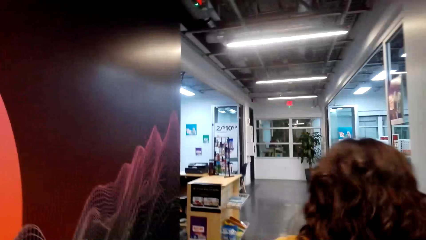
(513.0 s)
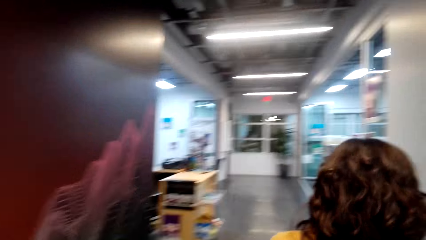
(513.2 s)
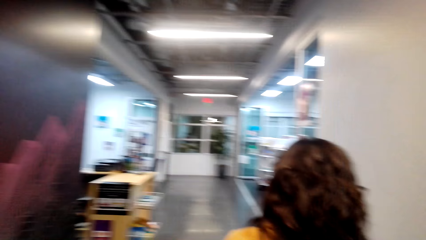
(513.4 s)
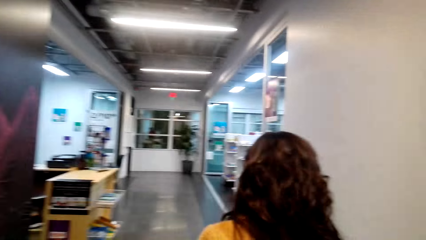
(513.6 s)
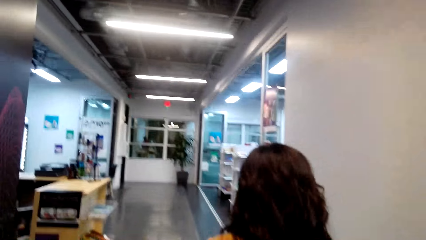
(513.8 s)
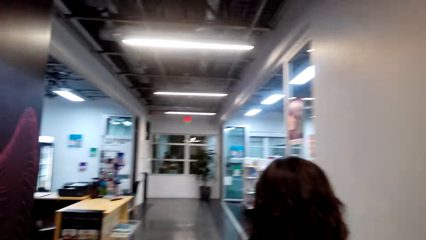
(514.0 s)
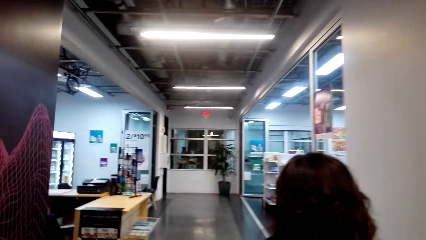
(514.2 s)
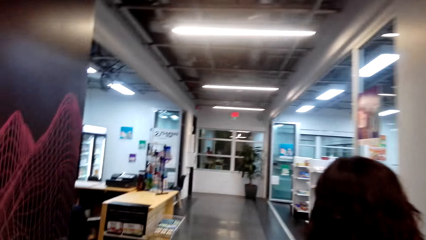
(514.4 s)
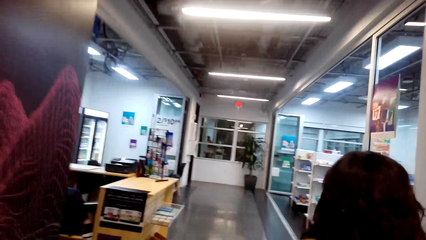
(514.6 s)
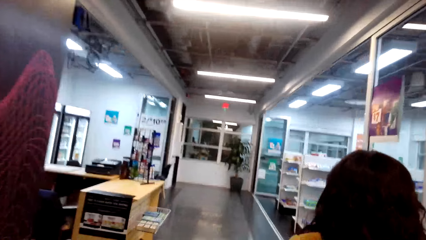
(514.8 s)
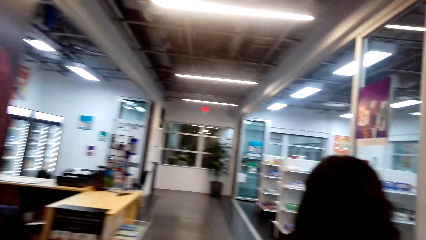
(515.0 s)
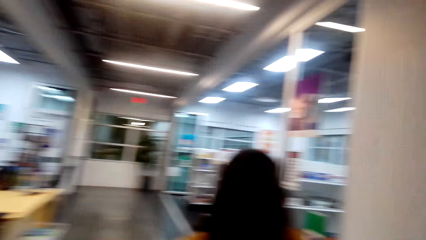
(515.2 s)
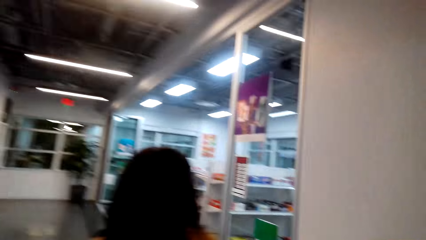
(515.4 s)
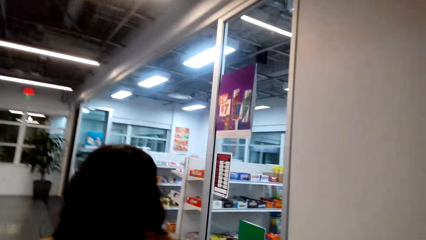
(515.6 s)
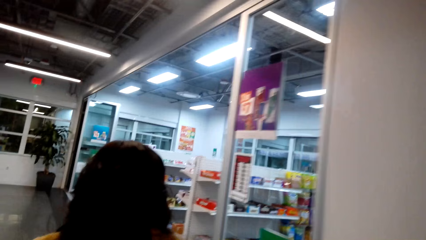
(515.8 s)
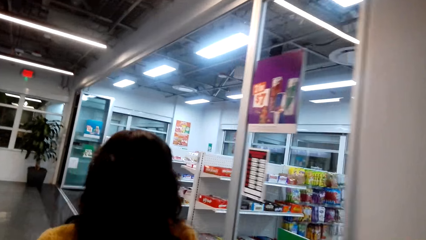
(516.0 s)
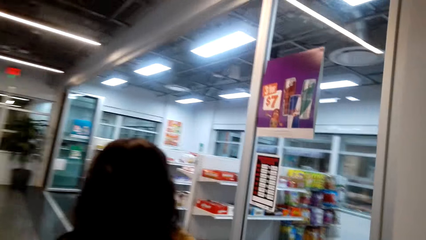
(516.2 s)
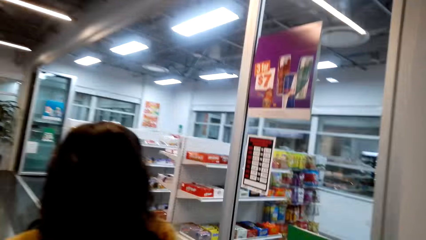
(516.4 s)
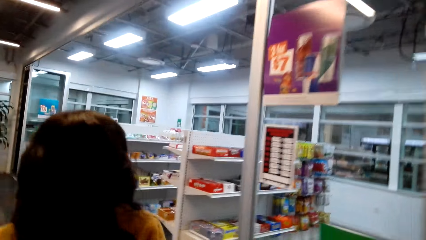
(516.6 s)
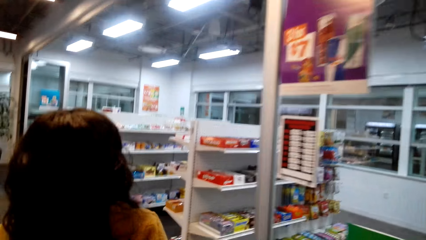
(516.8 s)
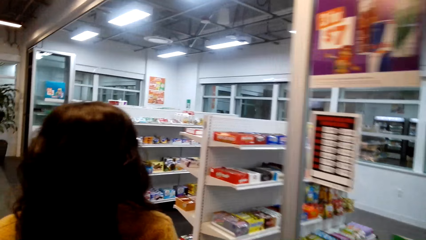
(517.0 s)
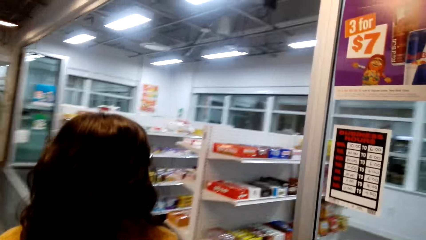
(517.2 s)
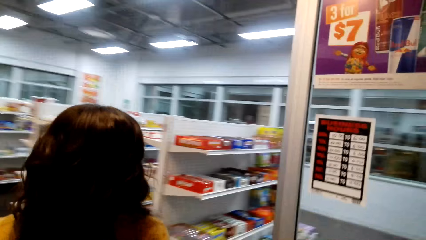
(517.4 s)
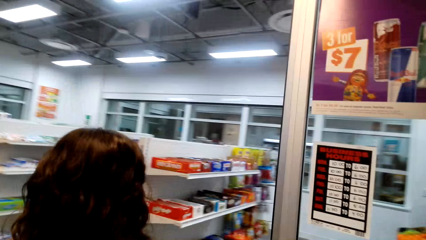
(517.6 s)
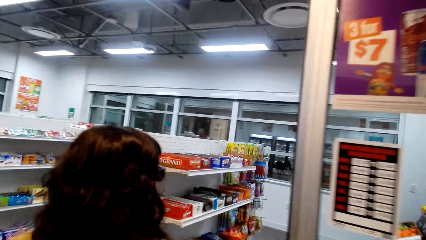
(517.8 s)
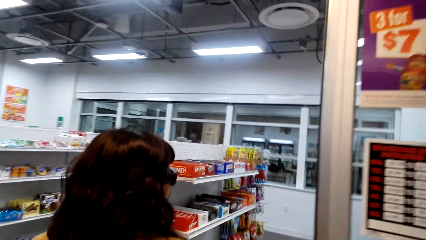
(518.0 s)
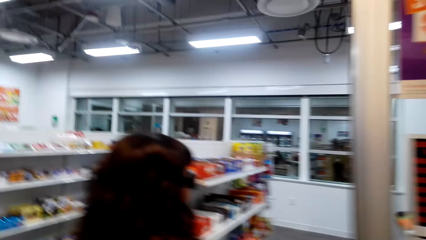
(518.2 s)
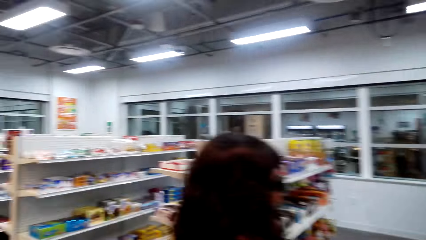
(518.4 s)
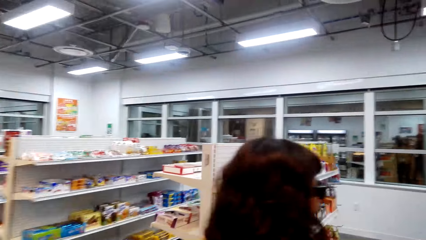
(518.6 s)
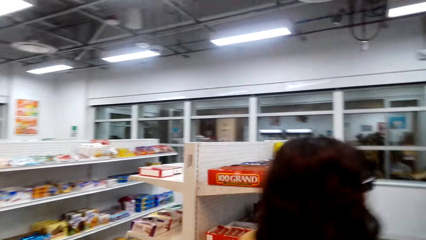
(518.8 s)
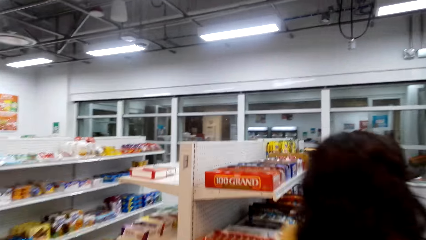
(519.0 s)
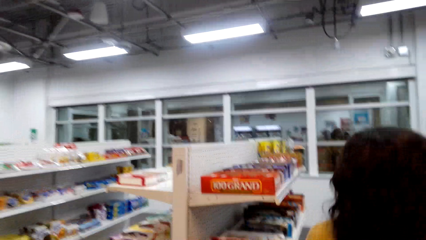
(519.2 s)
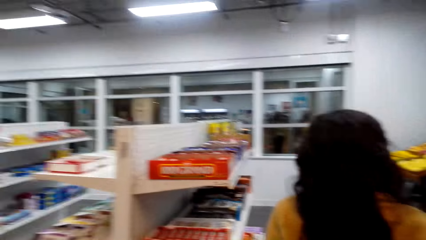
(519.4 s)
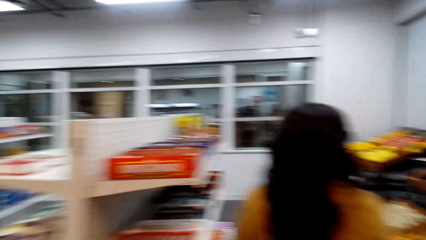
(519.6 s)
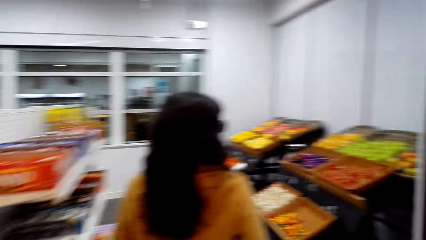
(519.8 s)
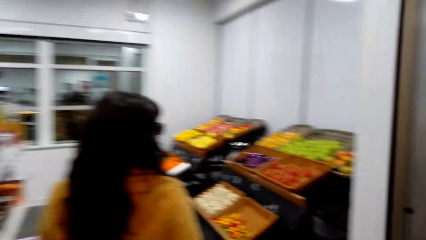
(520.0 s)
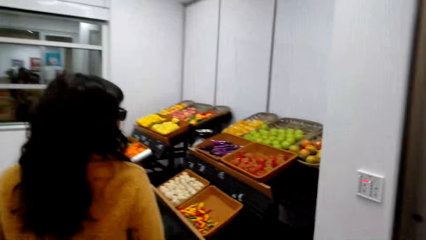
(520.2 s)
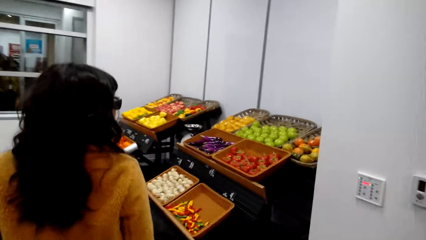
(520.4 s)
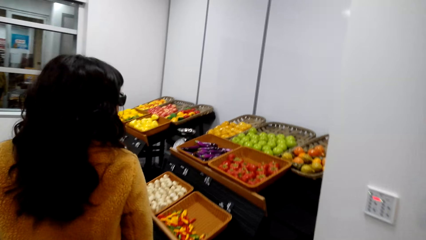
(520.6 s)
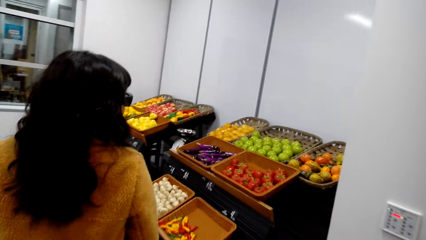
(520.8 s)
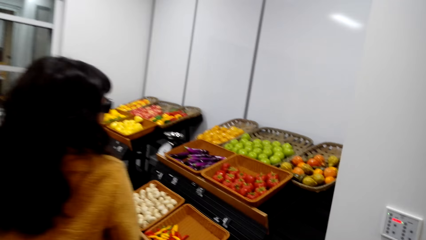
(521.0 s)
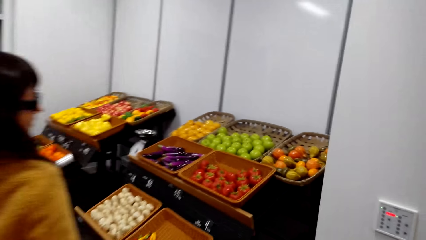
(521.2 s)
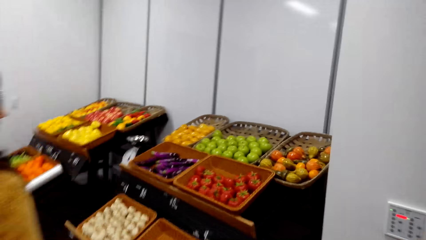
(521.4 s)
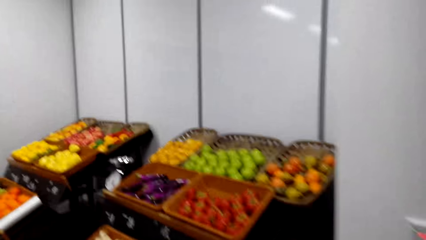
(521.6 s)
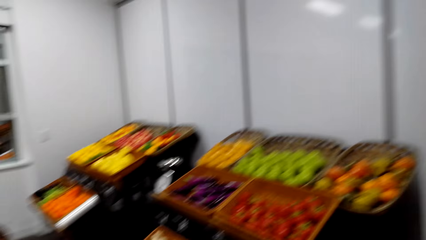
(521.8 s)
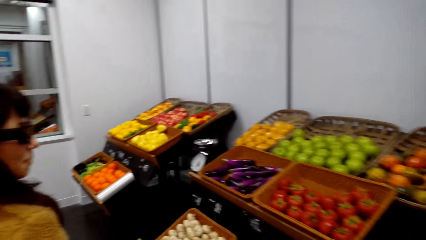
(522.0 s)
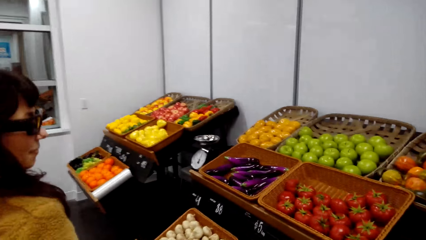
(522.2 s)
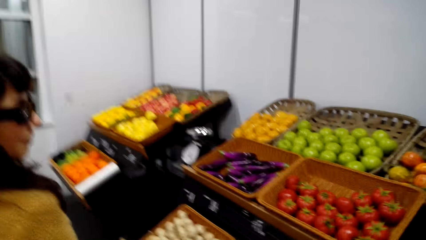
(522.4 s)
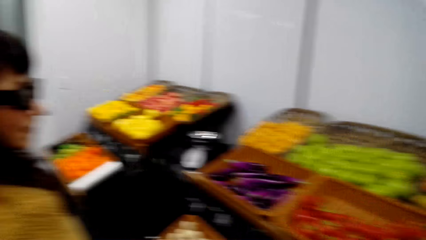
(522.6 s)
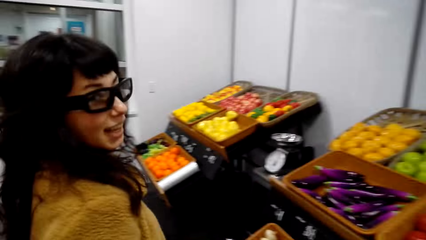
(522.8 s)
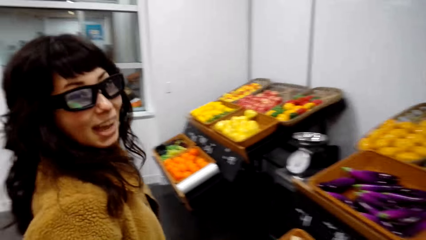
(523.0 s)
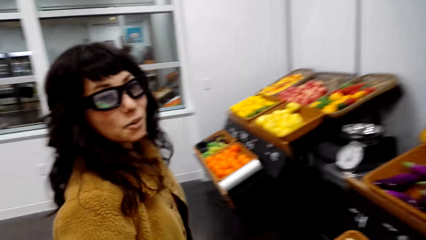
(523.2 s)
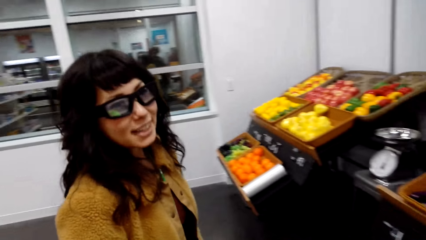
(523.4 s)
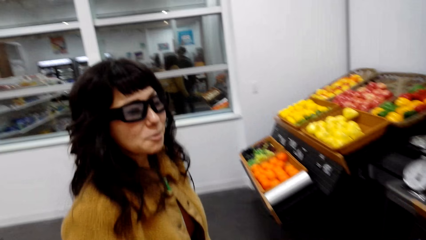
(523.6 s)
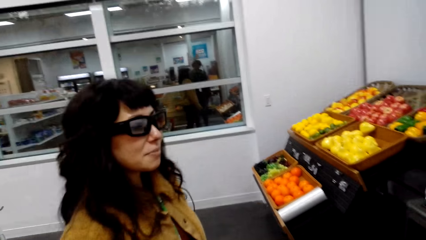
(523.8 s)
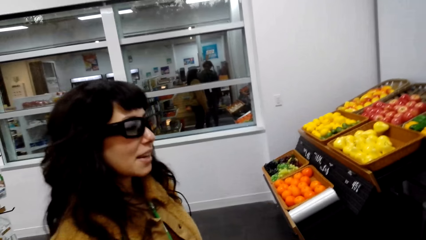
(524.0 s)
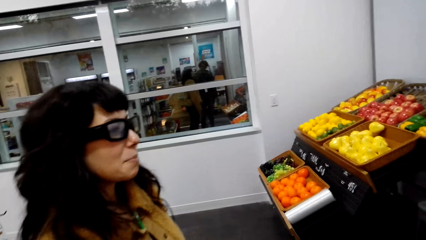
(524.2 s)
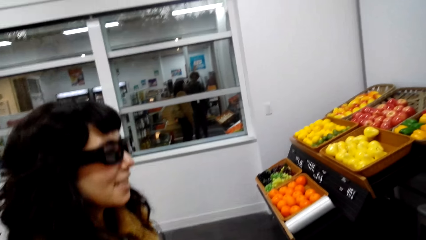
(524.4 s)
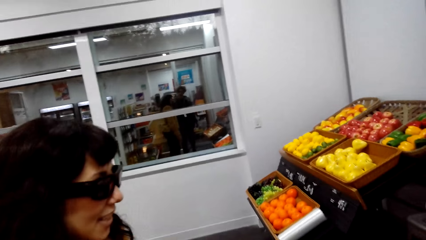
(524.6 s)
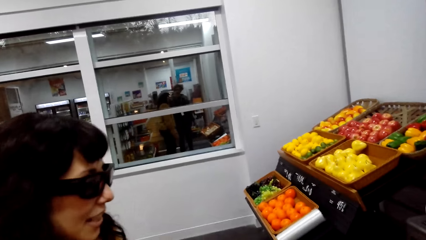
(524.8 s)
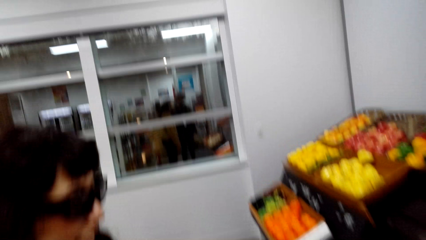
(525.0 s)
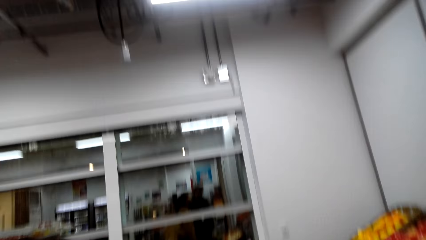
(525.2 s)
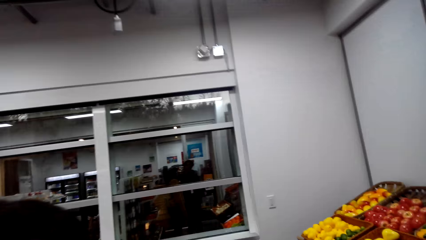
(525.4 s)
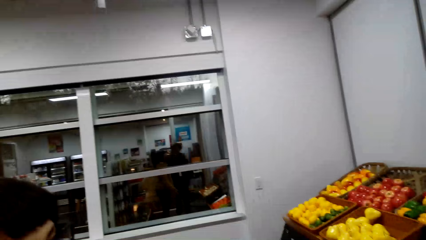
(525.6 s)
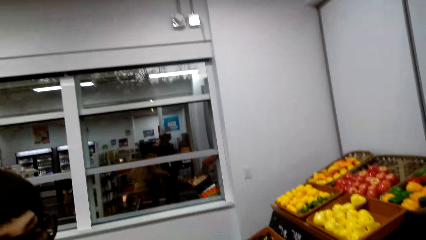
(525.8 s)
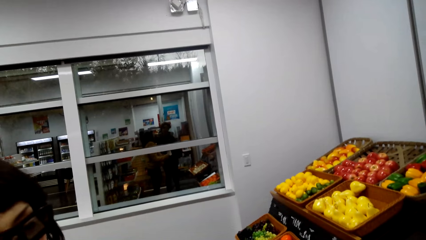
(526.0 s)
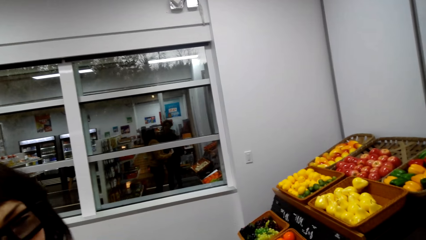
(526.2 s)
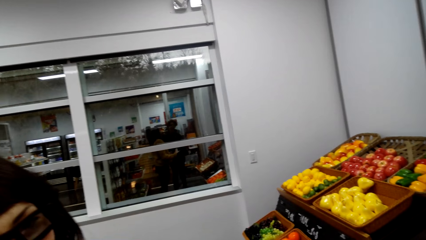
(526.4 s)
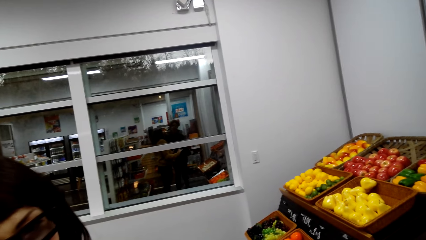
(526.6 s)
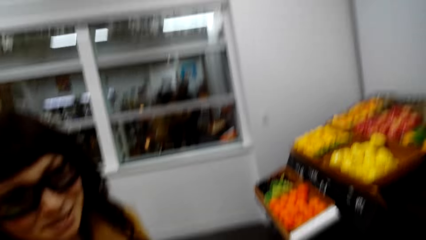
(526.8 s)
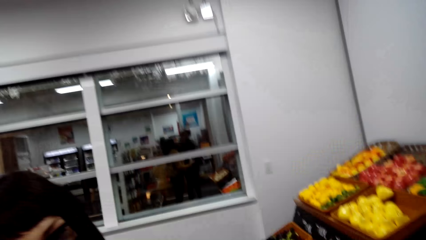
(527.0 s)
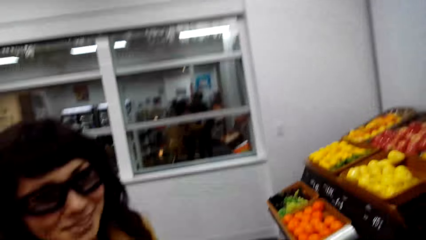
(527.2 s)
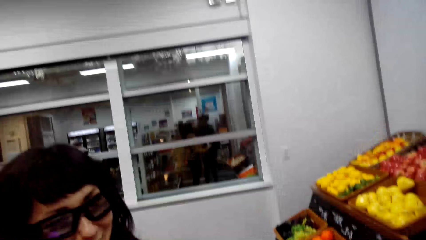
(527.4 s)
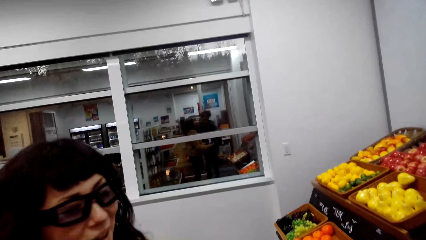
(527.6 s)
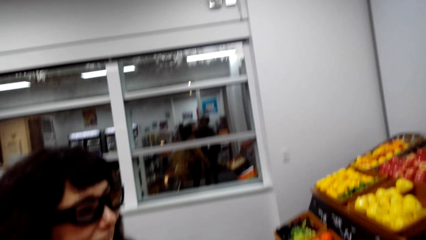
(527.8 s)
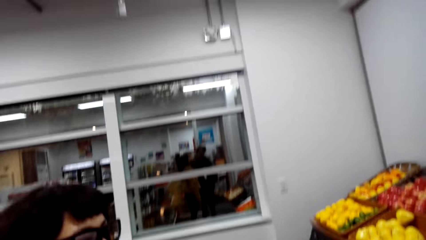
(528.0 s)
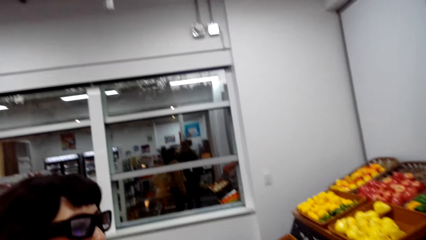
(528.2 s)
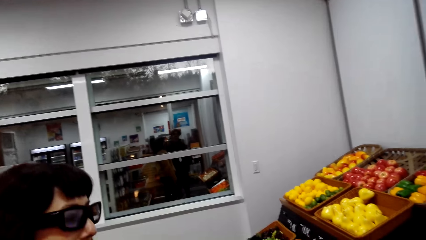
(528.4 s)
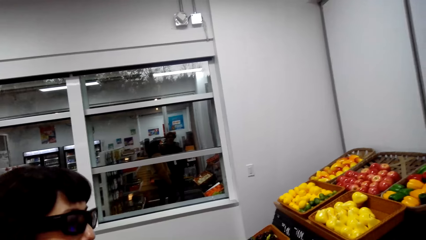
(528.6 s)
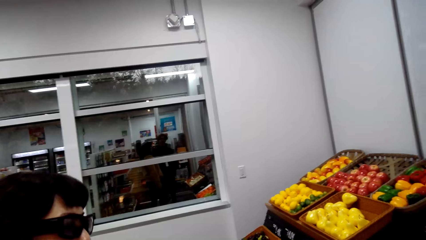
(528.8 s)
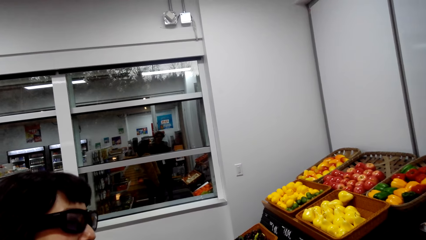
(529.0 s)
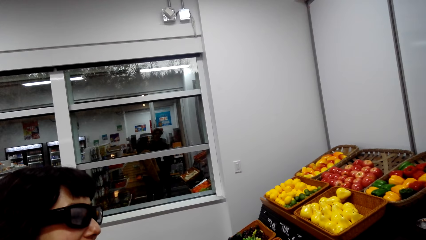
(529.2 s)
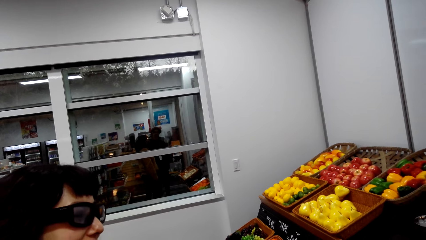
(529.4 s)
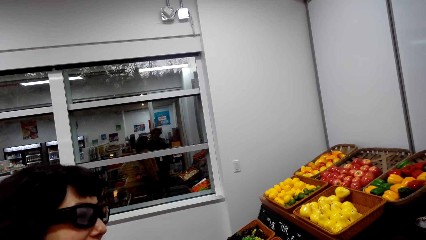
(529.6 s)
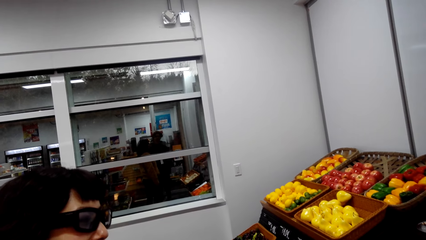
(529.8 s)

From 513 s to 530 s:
A woman walks away from the mirror. The camera wearer walks. They talk with the woman. The woman talks to the camera wearer.
